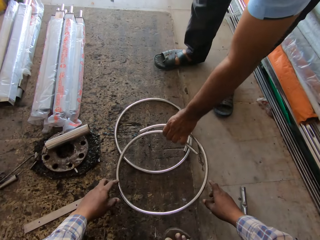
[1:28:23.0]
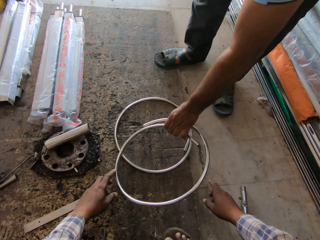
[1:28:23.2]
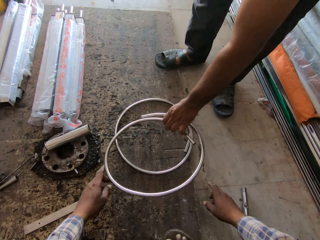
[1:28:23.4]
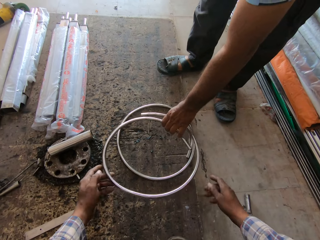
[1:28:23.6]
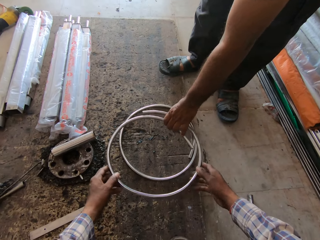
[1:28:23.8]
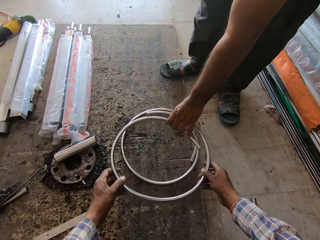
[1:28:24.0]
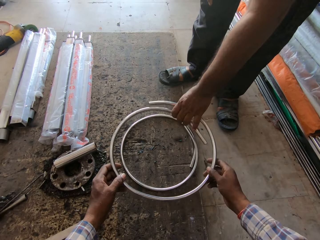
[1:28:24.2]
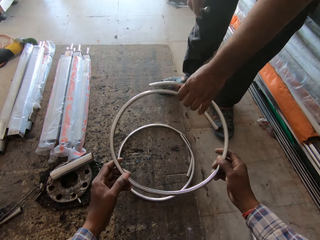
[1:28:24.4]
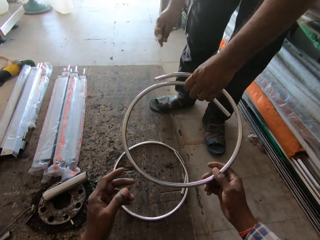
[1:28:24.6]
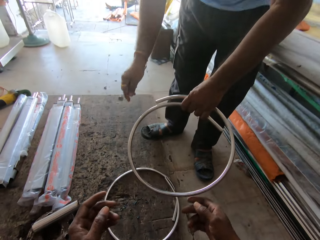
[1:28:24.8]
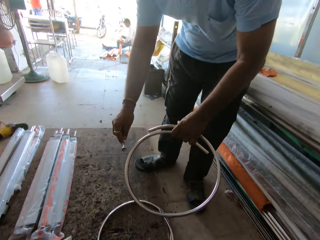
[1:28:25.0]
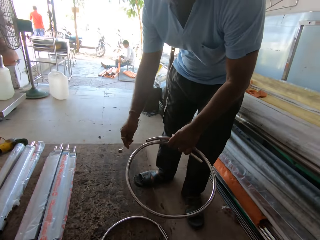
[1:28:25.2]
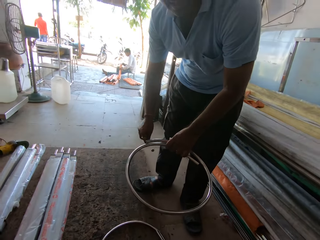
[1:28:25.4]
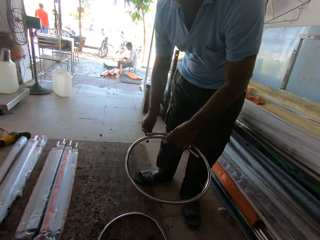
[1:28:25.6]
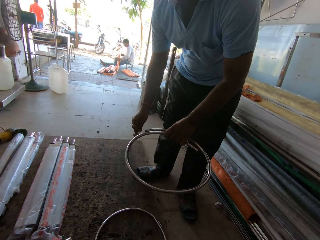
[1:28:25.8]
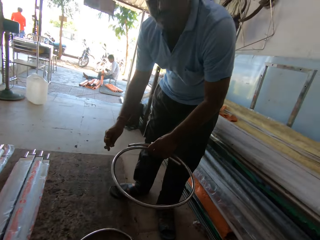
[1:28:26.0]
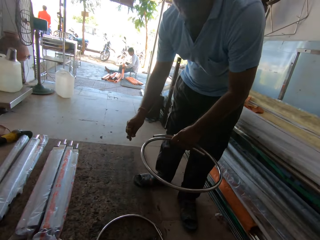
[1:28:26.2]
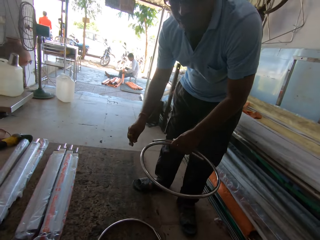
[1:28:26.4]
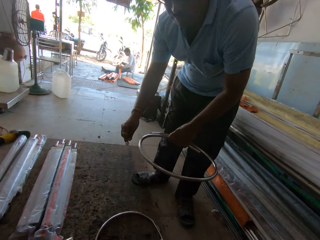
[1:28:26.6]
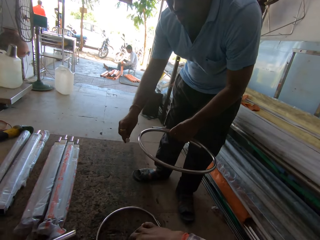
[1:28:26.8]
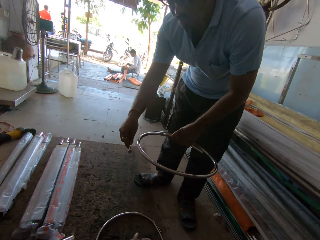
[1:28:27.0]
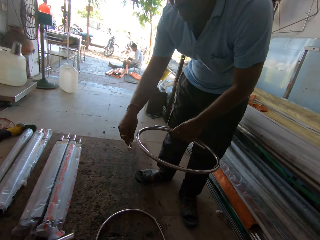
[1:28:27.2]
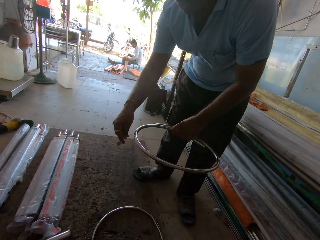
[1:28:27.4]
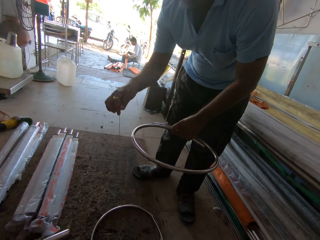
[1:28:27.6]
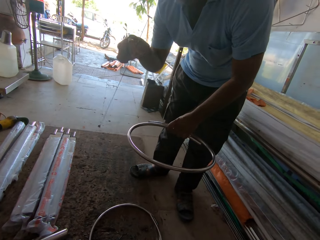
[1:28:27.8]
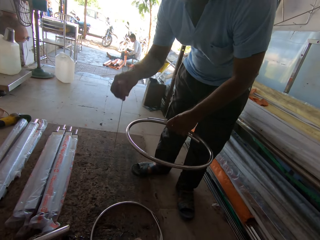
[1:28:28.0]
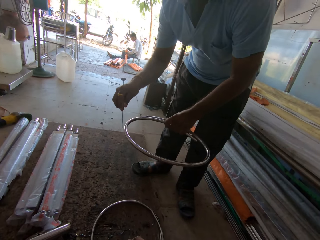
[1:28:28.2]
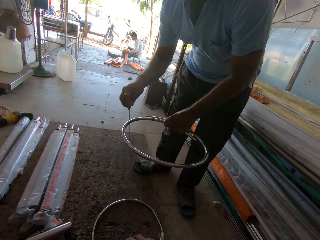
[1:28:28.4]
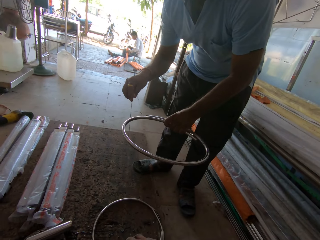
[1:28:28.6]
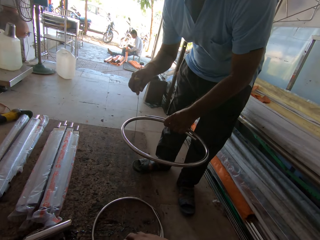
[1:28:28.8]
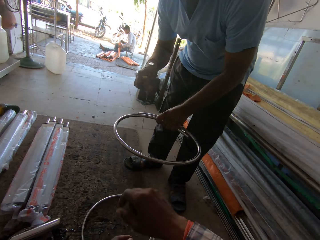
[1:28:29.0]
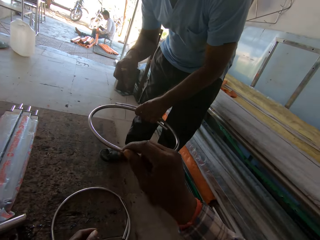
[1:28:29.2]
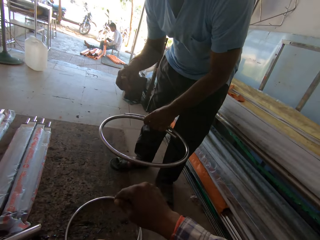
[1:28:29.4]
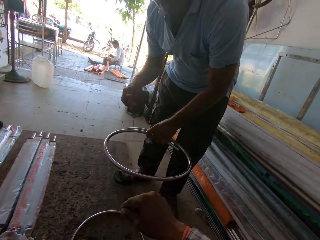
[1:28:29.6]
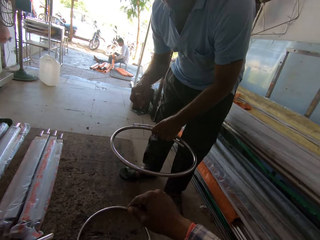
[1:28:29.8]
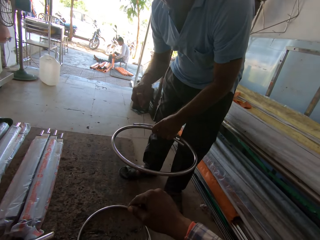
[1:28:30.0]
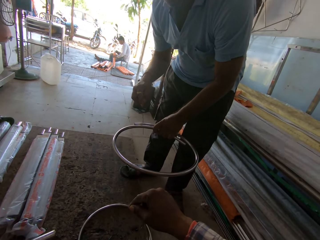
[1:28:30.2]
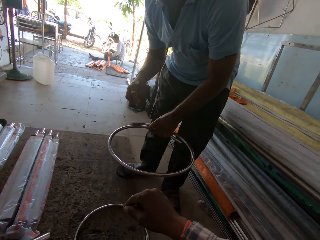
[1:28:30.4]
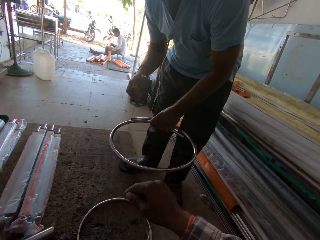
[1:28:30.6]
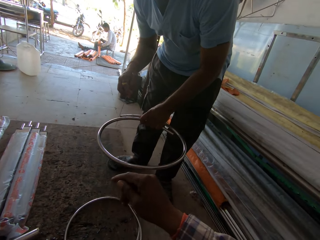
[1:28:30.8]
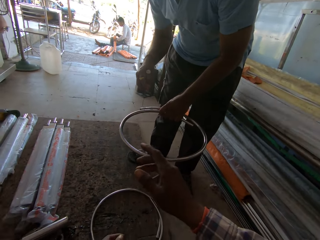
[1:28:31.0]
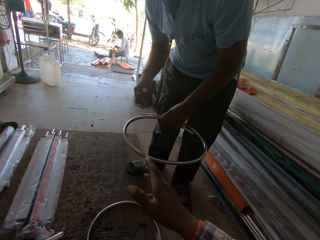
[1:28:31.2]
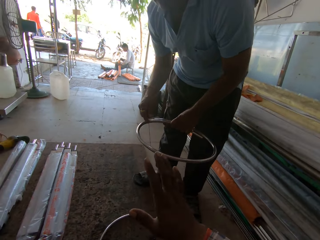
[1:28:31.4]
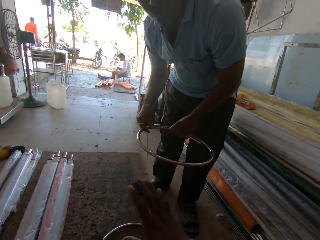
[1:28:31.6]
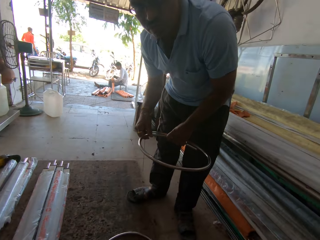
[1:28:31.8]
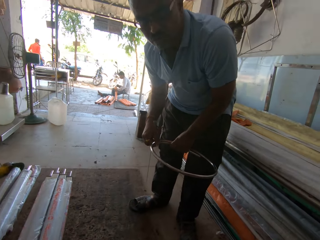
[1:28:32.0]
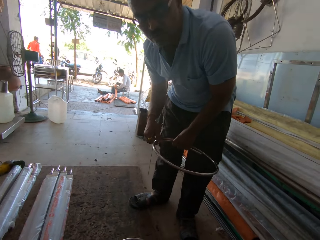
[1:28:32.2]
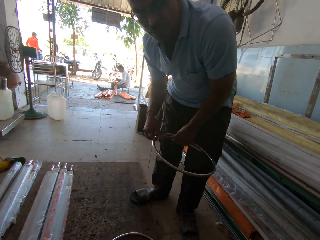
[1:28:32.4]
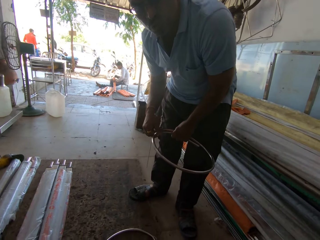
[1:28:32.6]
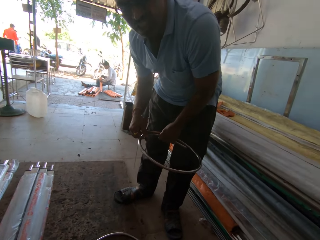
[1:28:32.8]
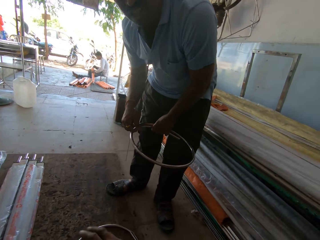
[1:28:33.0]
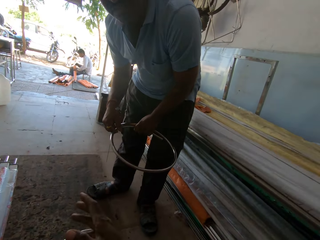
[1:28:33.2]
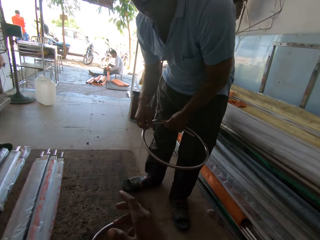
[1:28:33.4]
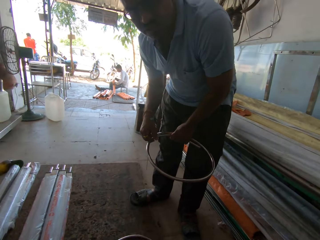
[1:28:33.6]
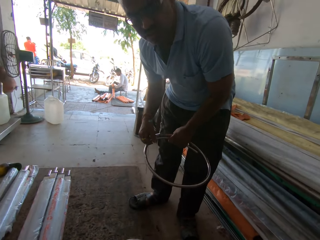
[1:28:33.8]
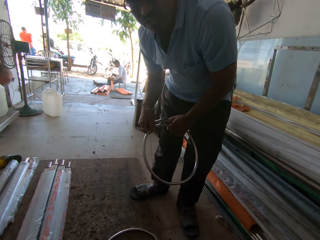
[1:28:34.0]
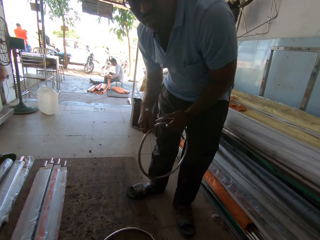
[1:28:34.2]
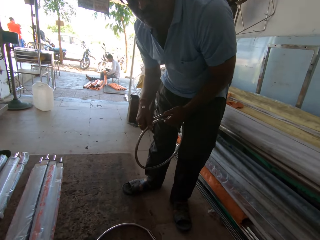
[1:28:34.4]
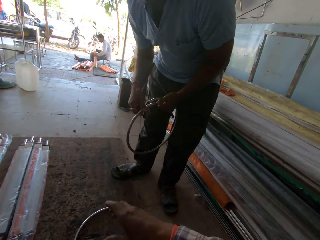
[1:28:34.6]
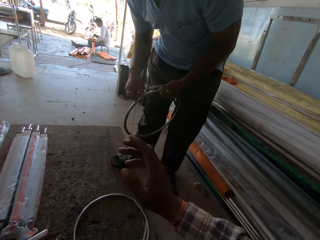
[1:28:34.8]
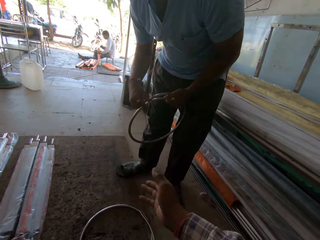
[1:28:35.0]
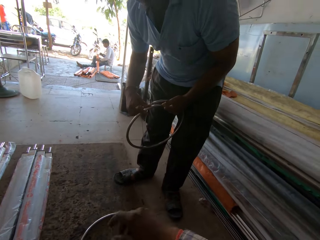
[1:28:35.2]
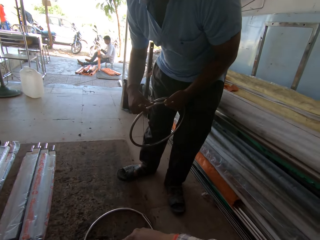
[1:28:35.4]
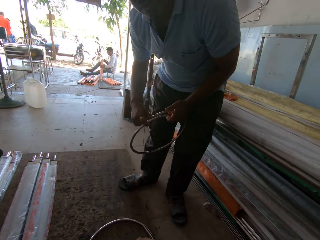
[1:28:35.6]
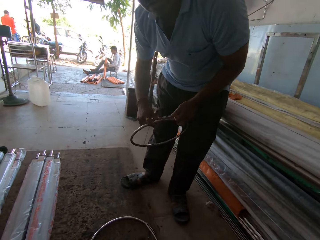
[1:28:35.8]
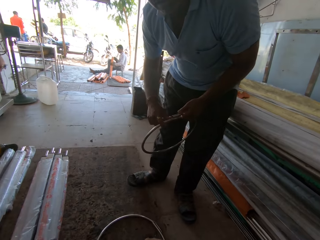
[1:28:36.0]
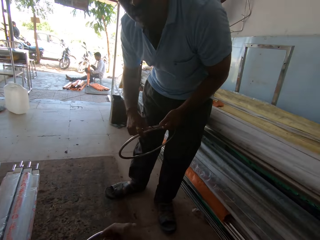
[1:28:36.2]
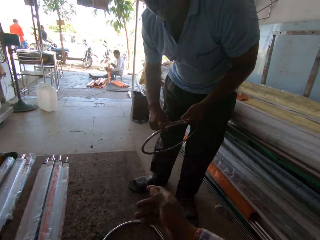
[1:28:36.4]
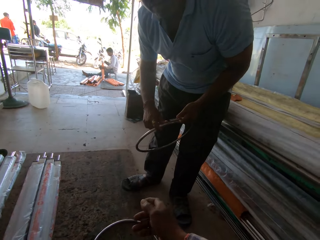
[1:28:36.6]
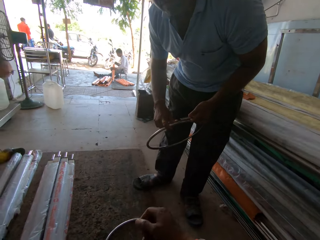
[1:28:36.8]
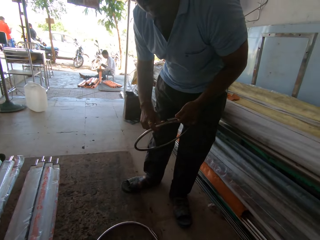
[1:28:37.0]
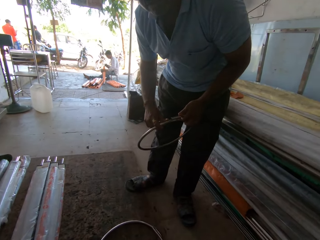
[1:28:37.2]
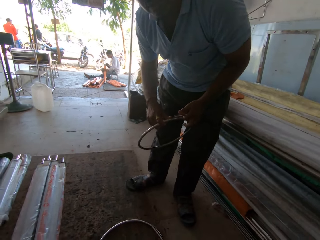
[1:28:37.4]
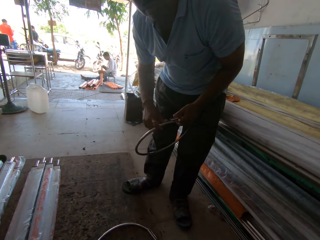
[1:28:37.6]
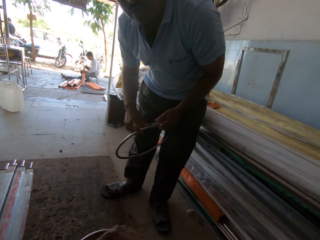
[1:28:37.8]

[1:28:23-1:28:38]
The camera wearer gives a person the metal. The person takes the metal and gestures. The camera wearer gestures. The person talks to the camera wearer. The camera wearer gestures.

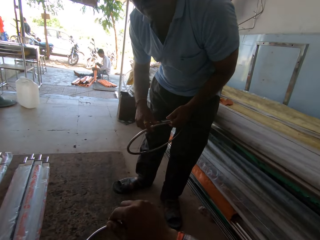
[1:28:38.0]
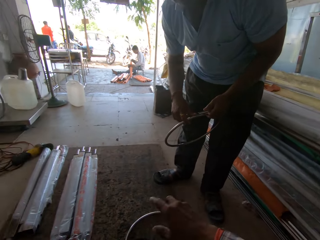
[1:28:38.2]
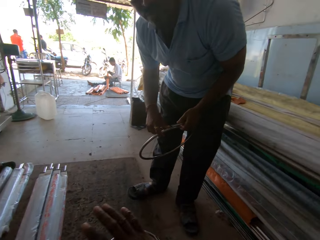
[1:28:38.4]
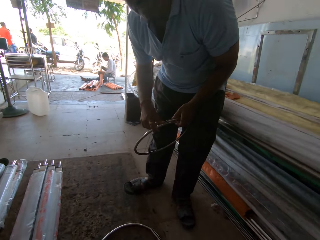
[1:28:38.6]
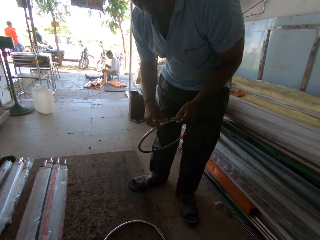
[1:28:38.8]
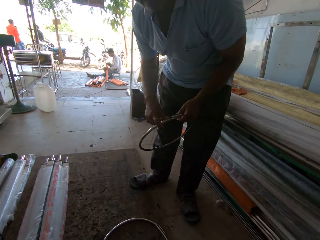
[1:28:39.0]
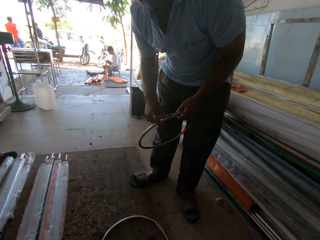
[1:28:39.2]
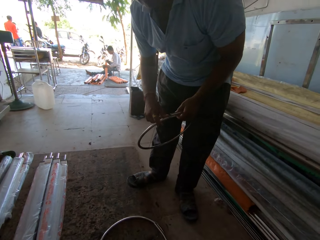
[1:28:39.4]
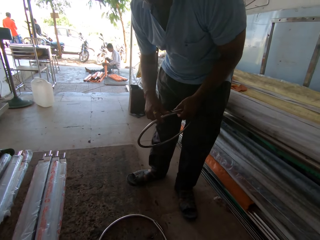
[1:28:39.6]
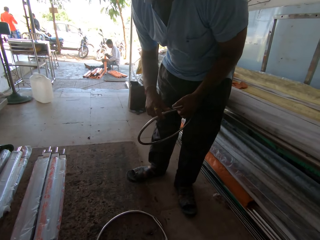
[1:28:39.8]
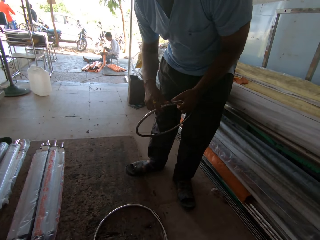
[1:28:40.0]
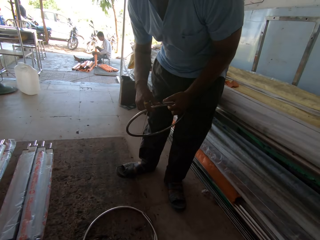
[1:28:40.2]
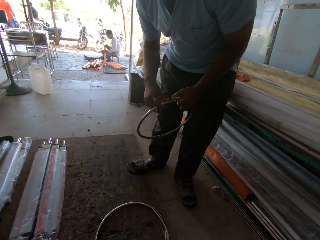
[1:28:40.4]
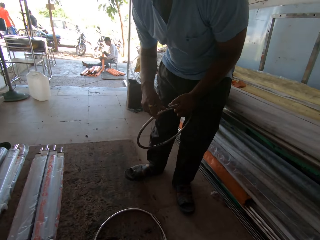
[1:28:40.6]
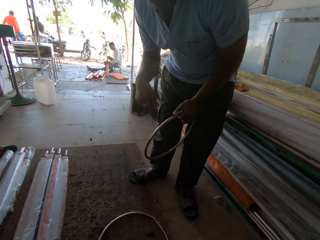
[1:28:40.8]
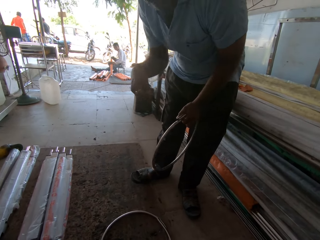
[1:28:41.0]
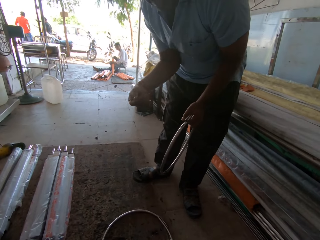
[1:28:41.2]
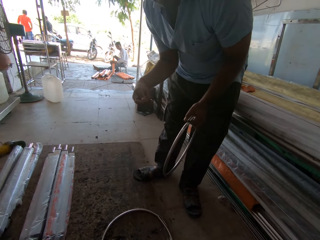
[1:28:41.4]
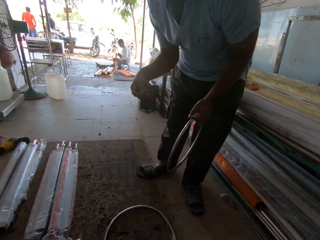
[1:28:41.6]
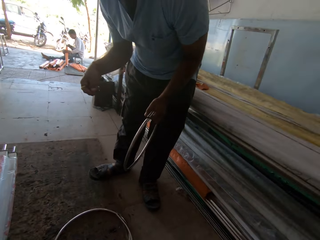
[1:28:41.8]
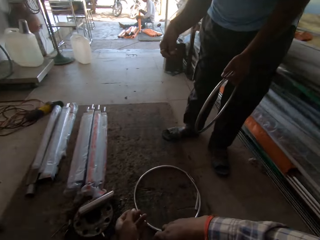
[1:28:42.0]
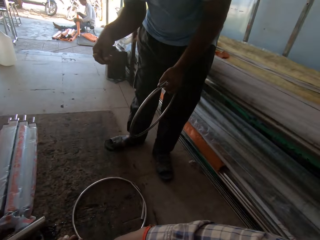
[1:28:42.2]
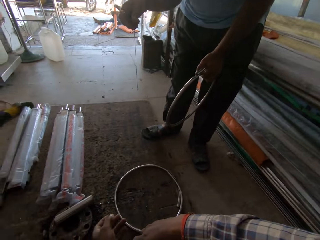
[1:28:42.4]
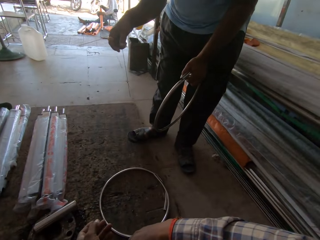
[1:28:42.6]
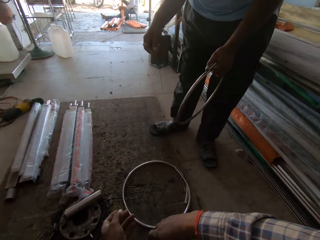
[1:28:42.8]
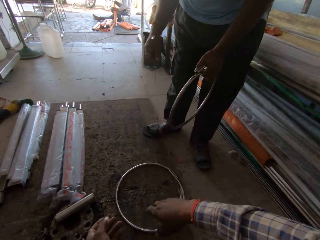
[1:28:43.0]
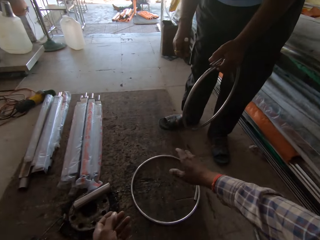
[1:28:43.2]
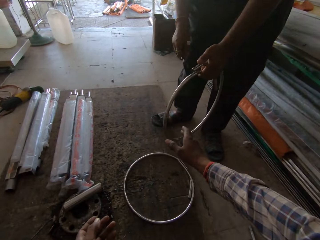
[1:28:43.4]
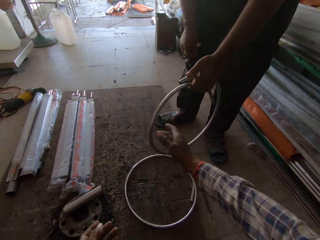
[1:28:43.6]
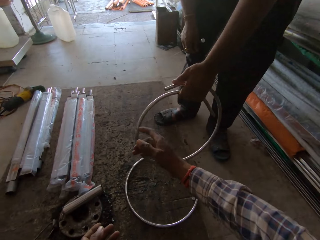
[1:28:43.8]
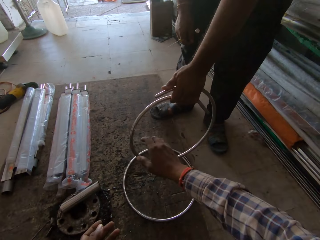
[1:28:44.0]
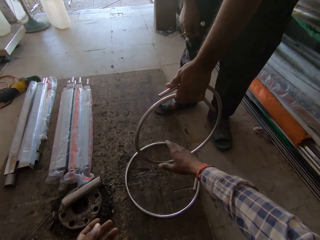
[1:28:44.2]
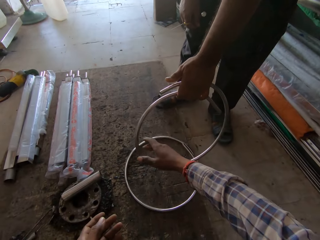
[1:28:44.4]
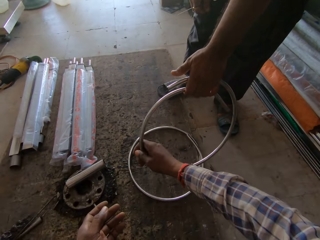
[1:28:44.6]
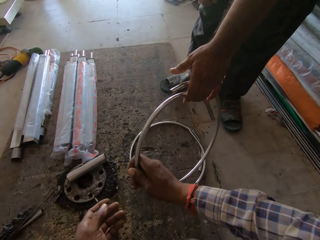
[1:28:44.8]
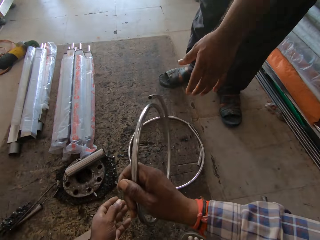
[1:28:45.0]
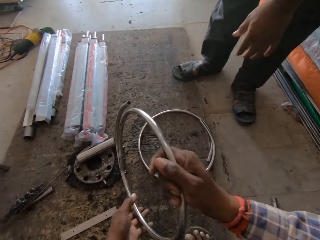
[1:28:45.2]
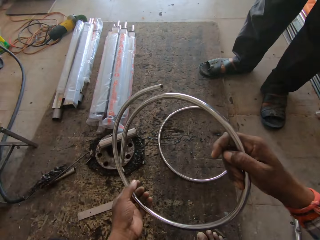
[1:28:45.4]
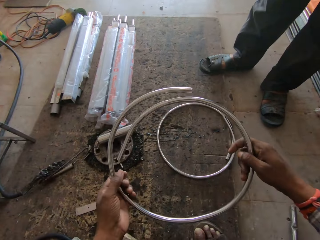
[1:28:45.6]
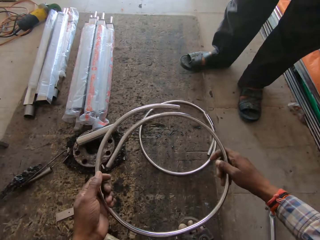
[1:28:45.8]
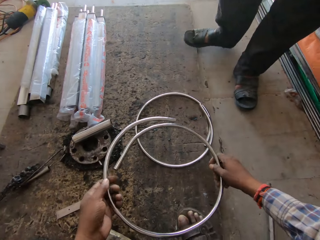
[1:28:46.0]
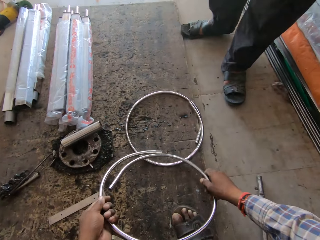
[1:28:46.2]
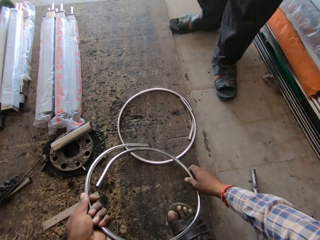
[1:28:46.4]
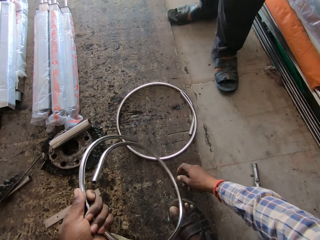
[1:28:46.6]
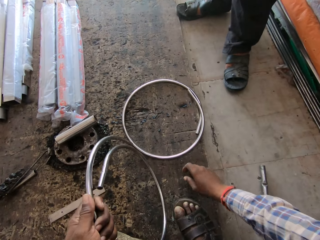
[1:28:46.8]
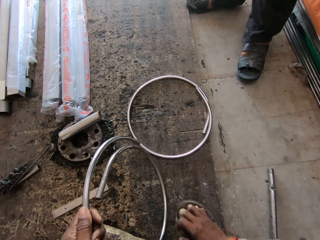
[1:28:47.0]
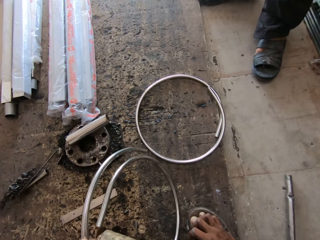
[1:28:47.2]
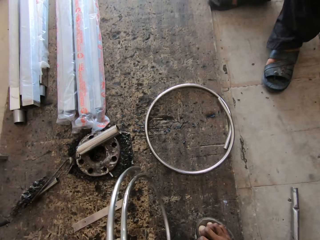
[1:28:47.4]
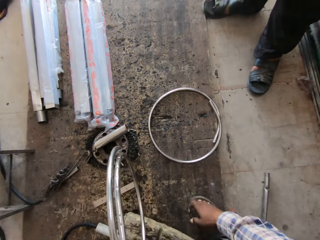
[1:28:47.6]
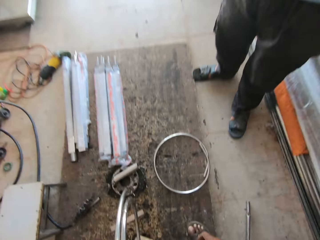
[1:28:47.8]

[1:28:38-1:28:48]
A man gestures. The camera wearer collects the metal rim from the man. He holds the metal rim in his hands to the floor.
